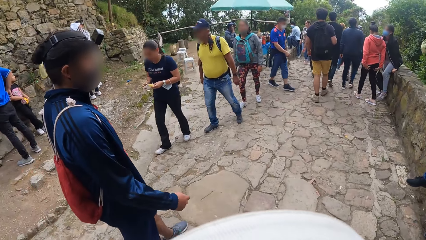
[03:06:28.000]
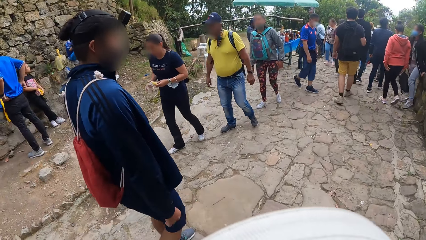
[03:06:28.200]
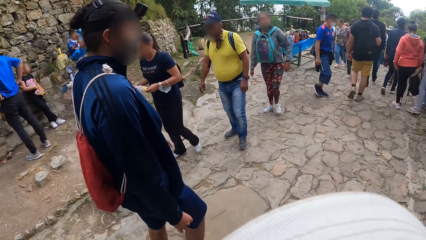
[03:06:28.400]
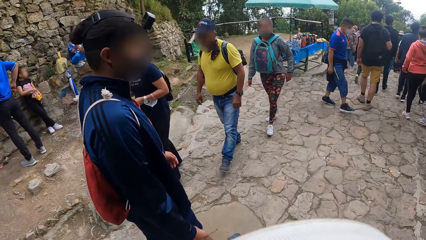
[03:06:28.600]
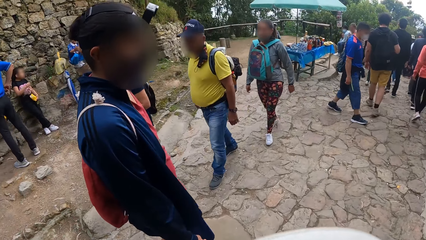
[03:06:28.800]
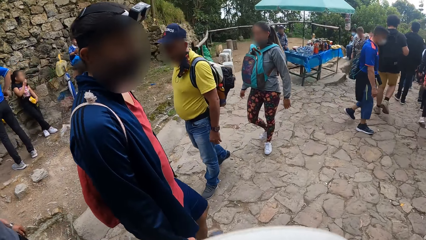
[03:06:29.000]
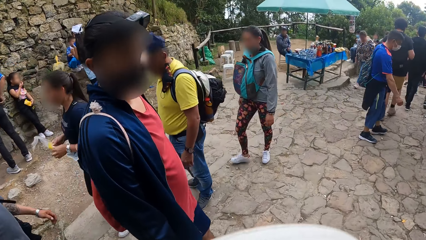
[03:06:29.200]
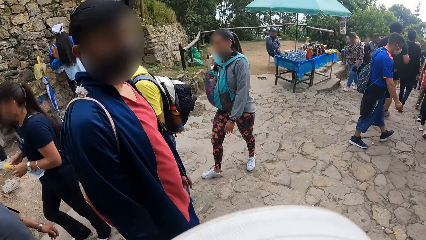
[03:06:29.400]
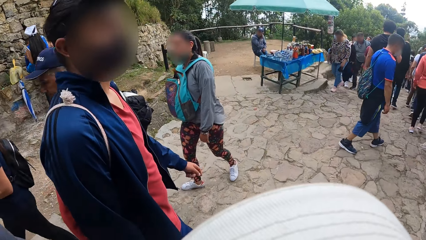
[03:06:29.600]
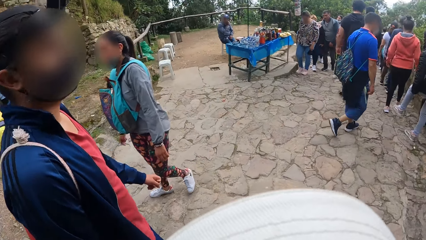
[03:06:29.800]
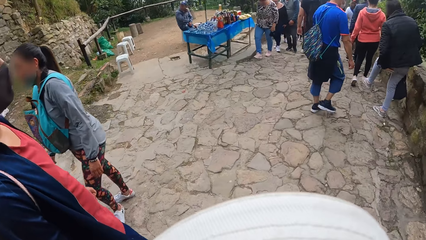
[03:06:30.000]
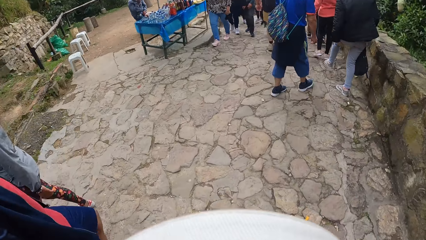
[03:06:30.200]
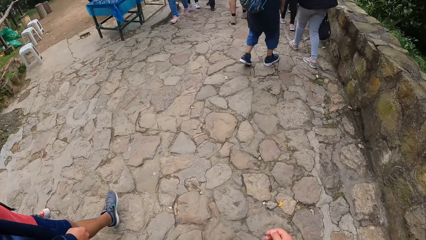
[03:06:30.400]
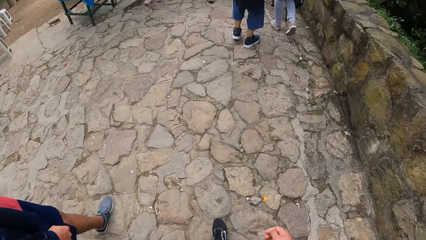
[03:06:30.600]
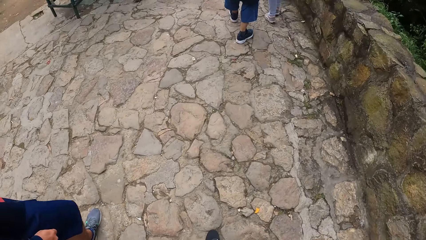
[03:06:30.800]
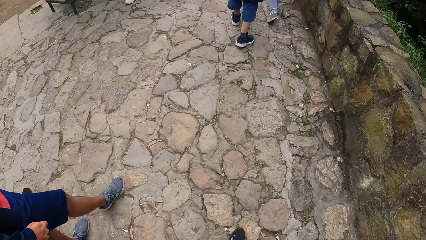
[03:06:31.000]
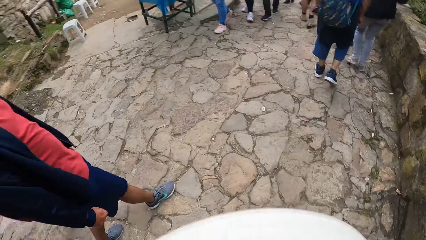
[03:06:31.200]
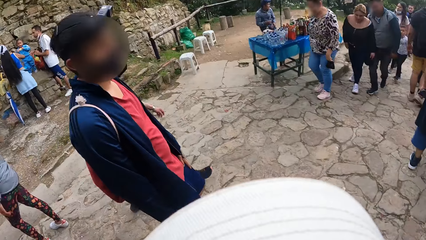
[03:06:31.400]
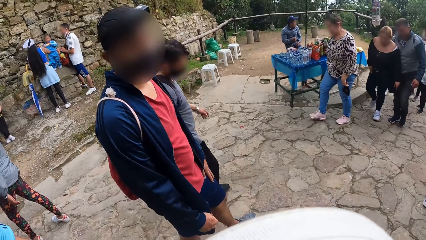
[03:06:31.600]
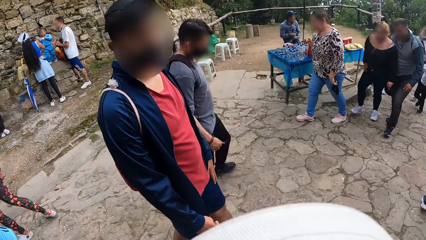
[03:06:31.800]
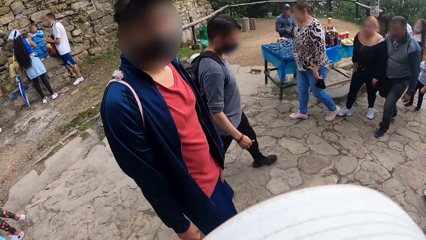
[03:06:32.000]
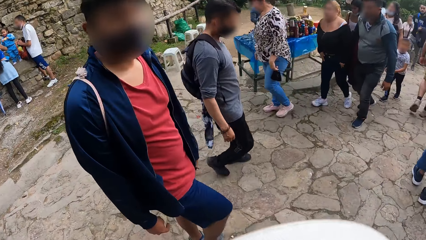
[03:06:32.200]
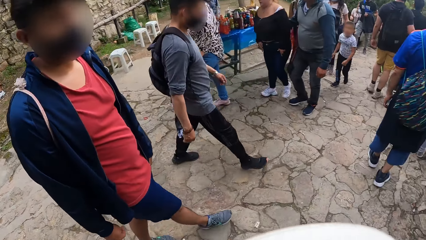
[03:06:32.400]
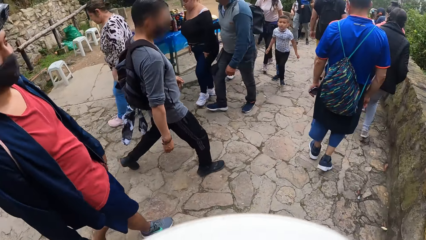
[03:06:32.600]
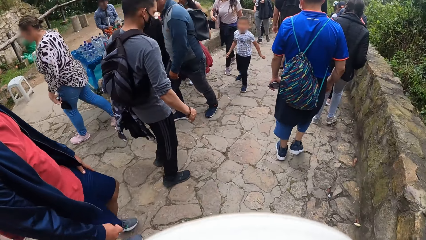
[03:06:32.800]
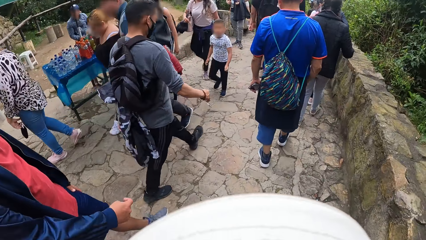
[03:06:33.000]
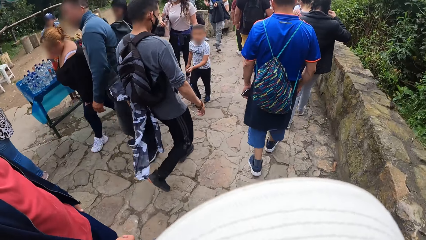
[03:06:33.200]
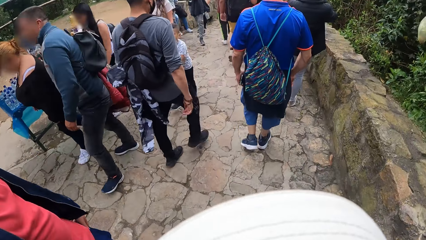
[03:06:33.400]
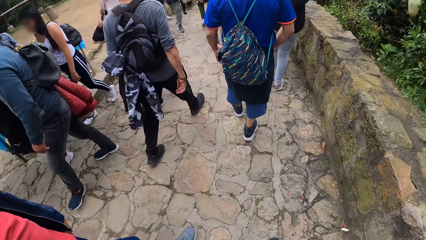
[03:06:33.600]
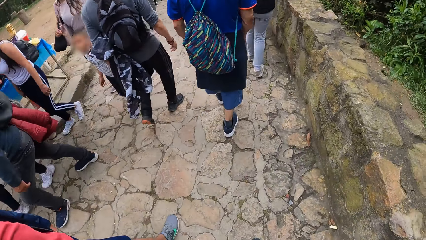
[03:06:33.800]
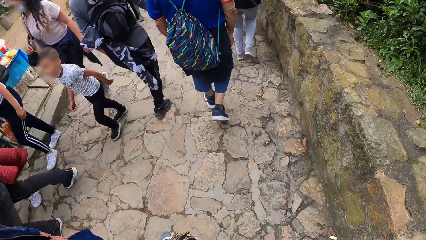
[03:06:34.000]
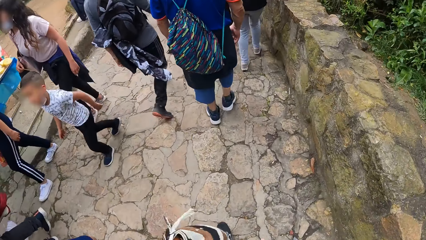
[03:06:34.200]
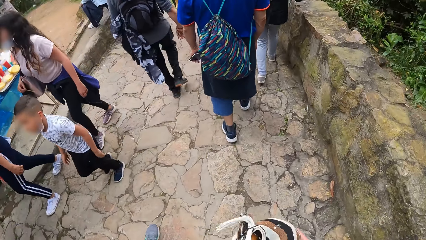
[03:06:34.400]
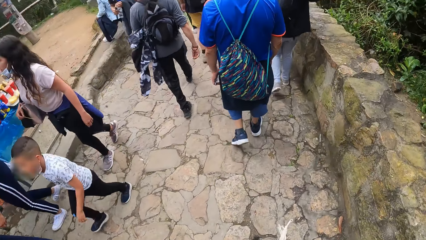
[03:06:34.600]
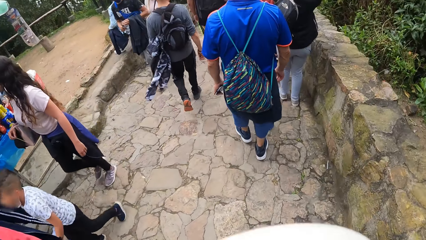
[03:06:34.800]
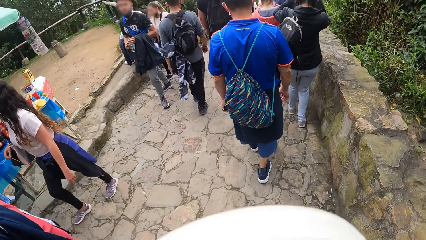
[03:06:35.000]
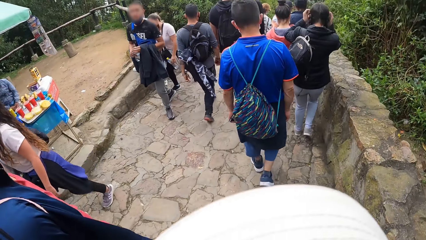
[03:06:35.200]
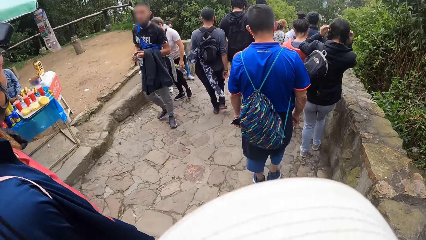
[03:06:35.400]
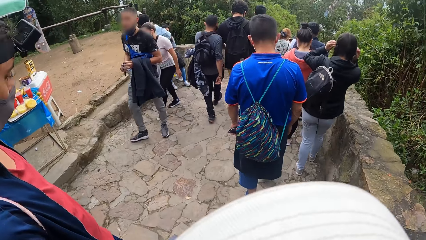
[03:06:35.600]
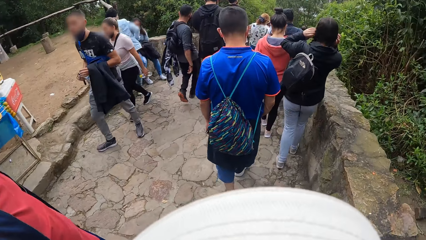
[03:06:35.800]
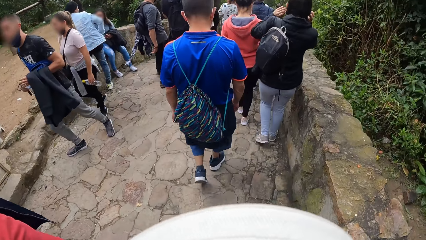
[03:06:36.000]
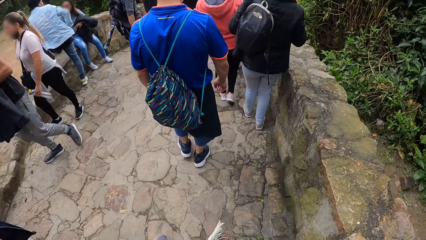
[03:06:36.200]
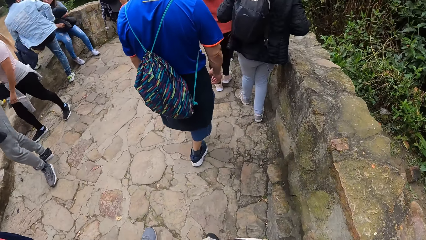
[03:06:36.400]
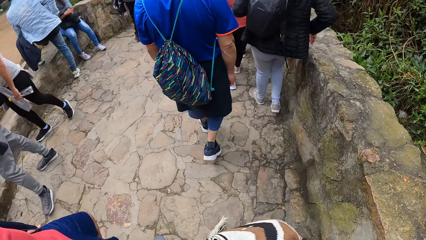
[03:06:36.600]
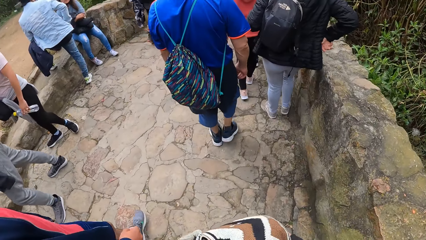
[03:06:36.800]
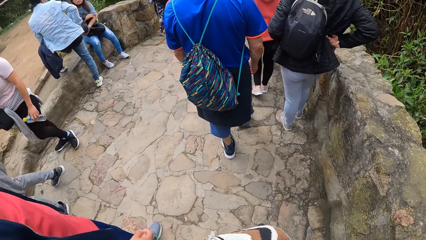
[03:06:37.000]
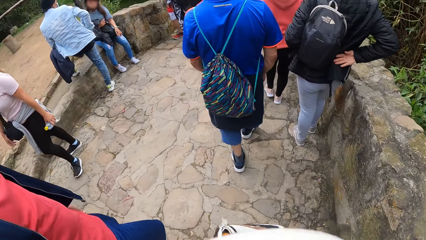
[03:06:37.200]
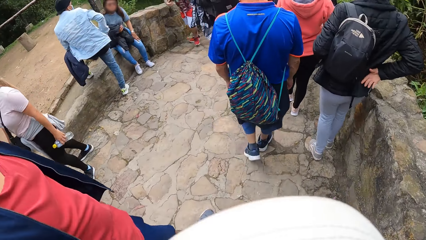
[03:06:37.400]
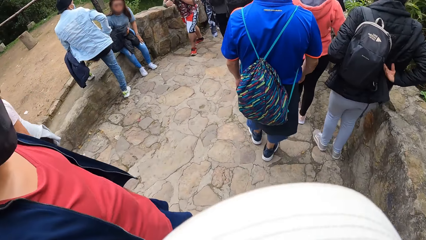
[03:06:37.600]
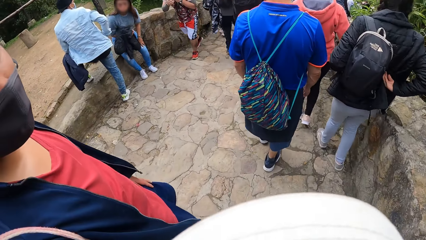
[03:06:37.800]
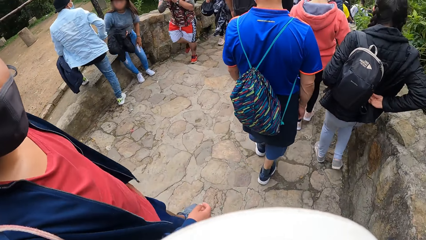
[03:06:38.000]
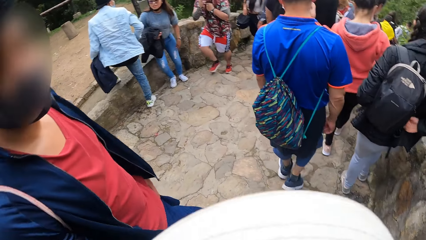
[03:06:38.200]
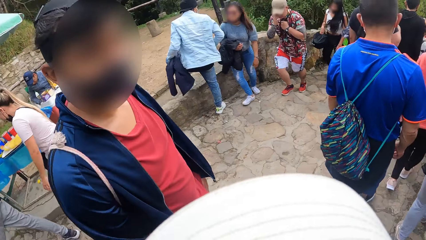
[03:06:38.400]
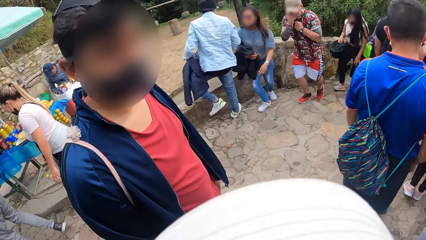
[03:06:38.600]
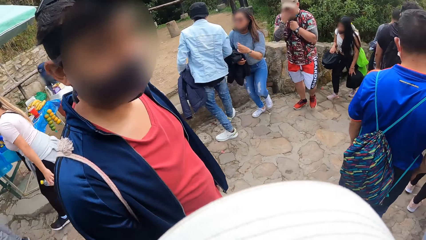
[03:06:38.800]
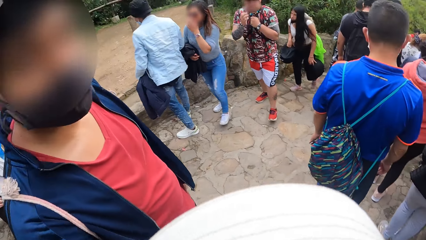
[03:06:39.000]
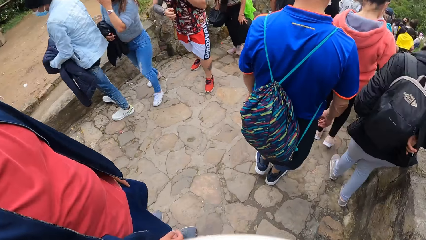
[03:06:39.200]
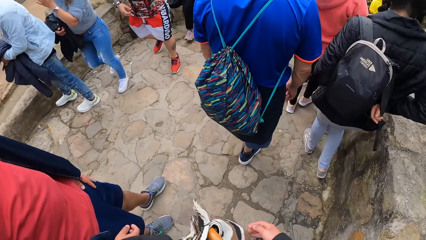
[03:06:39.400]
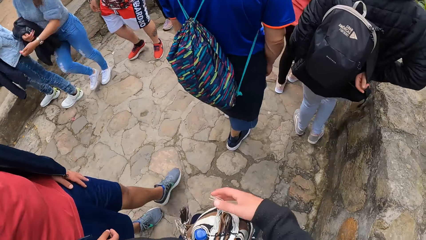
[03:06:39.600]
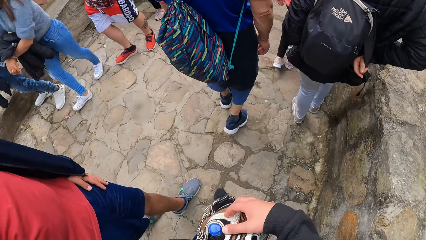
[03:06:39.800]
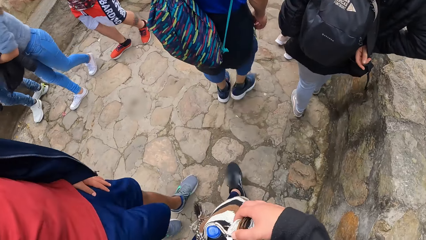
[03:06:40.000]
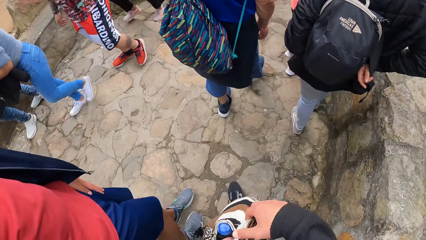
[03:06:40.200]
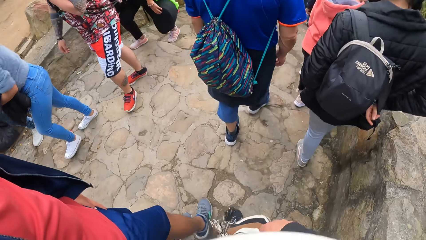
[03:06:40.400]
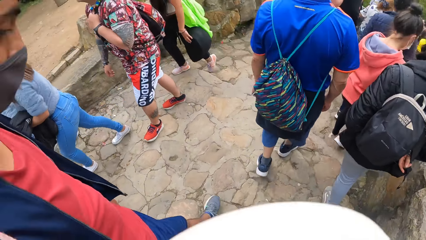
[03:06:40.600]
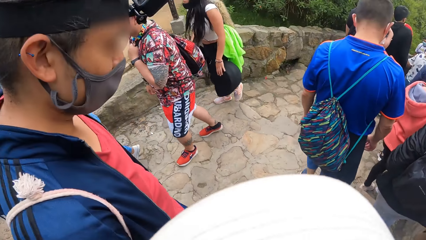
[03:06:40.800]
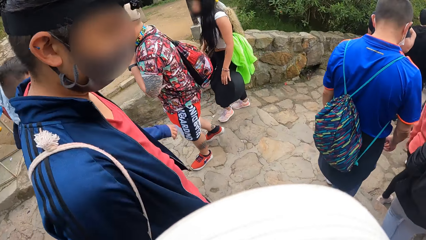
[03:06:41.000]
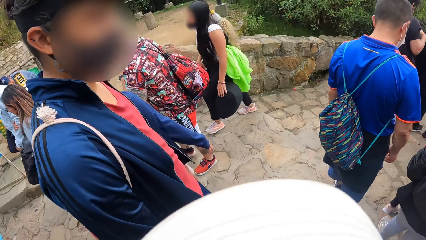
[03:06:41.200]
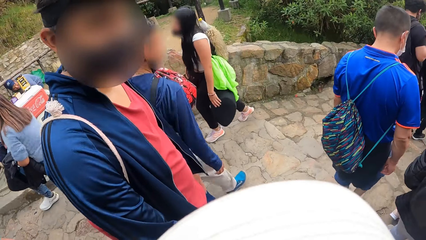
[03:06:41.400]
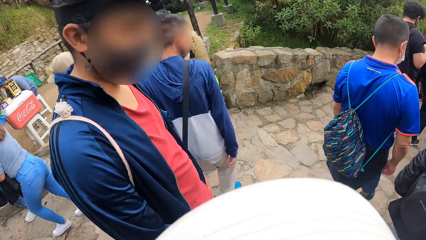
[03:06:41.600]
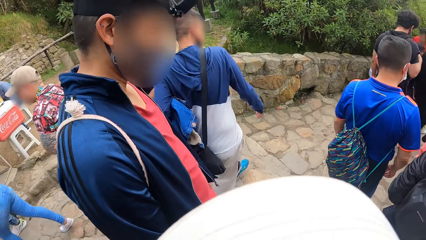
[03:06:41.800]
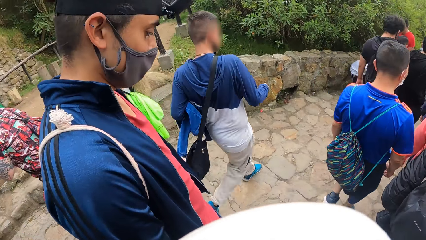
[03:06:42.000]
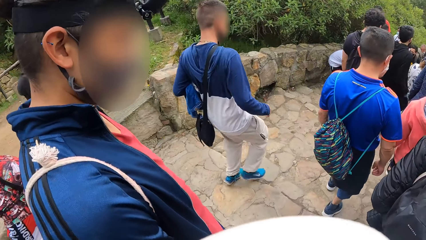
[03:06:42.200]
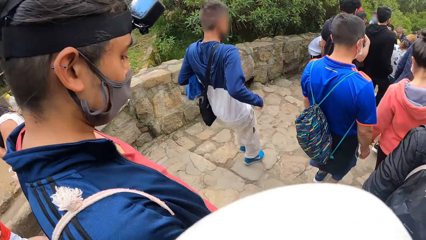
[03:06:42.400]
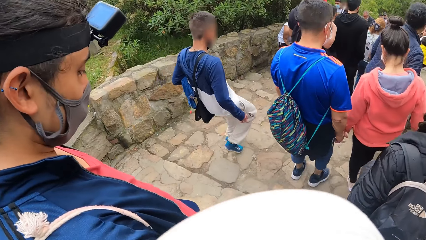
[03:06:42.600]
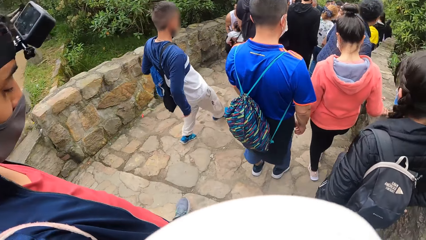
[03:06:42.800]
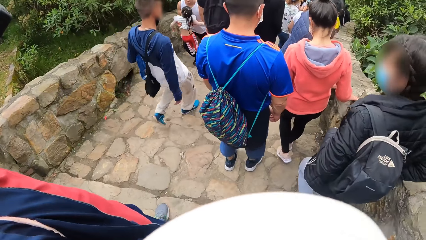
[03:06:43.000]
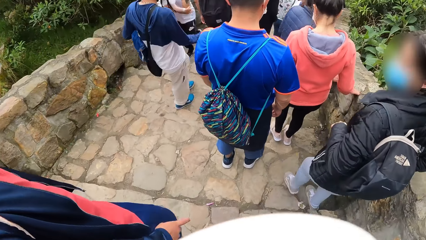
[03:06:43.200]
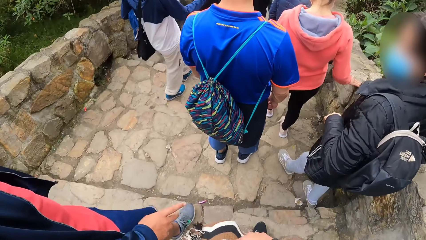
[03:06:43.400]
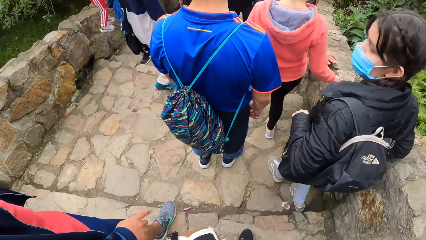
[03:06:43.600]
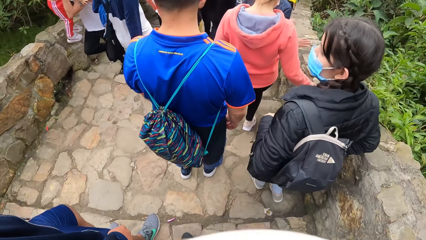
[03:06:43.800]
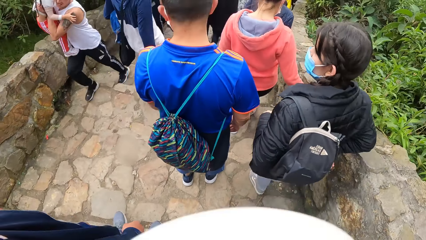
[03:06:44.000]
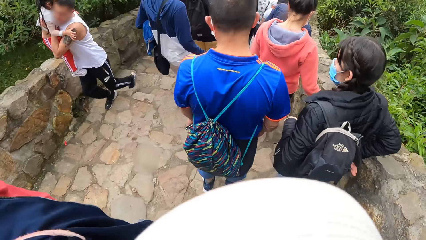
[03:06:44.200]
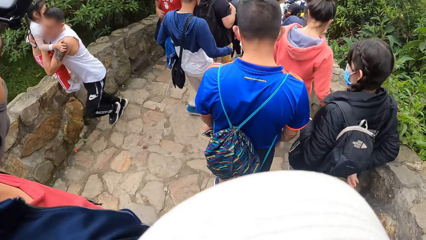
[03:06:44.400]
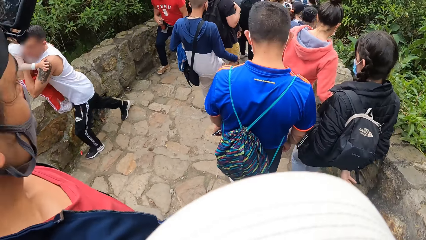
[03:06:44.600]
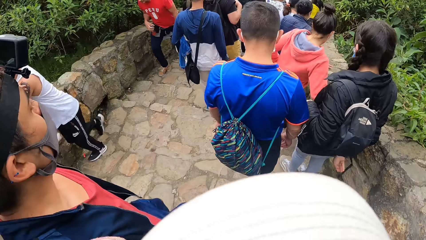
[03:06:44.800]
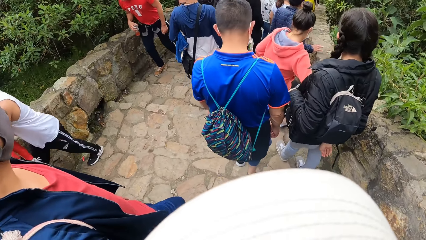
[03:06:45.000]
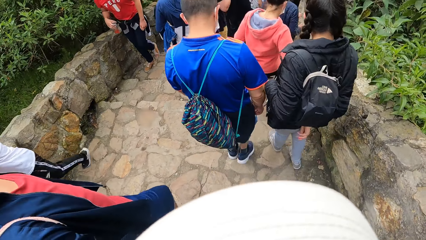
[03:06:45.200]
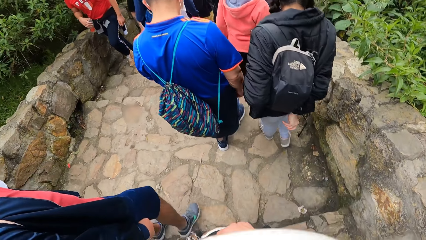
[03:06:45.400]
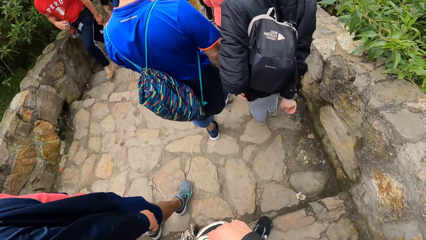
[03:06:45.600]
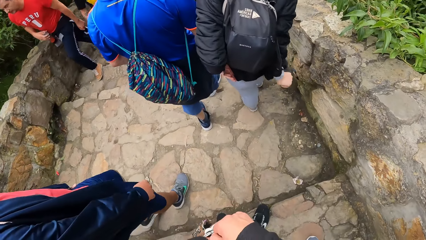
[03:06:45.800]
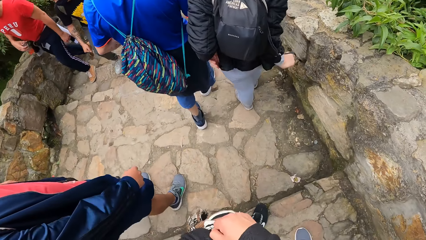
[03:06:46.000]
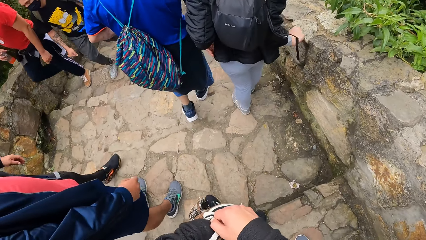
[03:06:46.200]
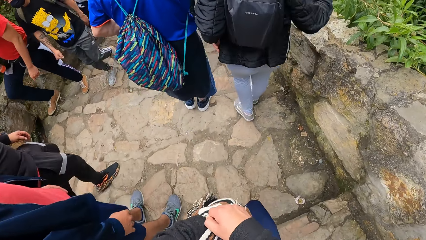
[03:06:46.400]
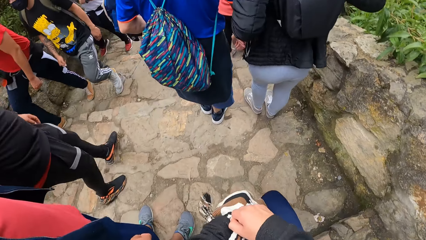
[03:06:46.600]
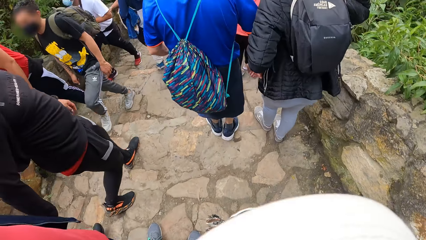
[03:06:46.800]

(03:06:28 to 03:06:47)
The camera wearer looks at the man. She looks at the man repeatedly. She holds a bag with her right hand. She looks at the man. The man walks down some stairs. The camera wearer walks down the stairs.
